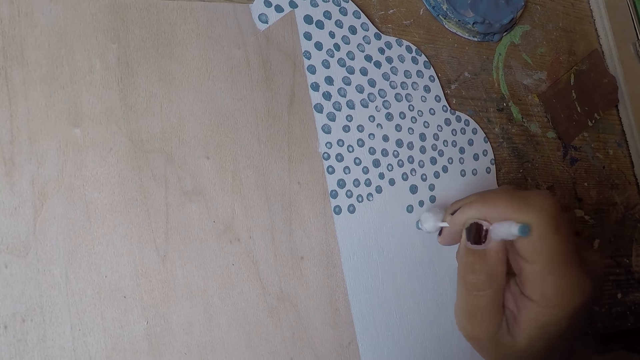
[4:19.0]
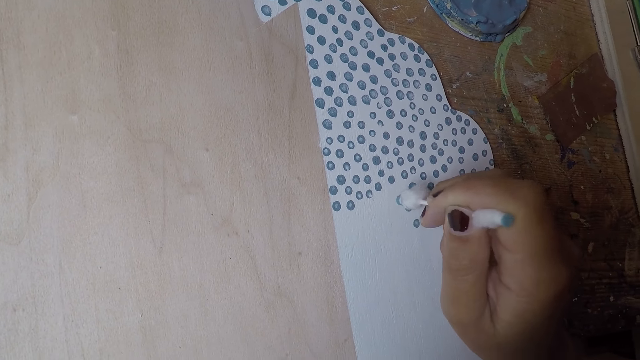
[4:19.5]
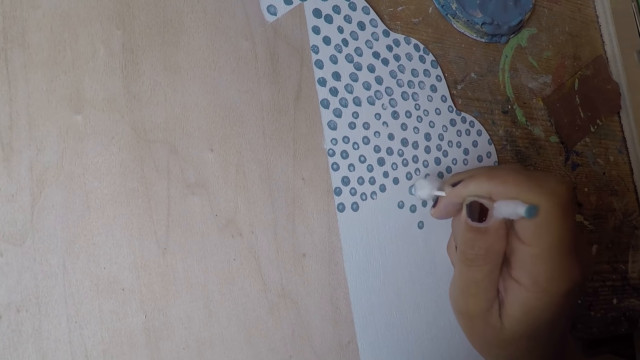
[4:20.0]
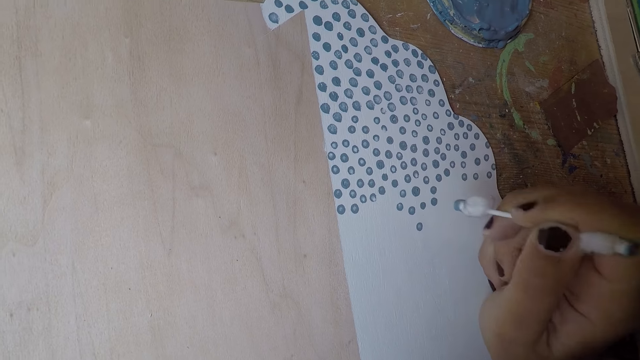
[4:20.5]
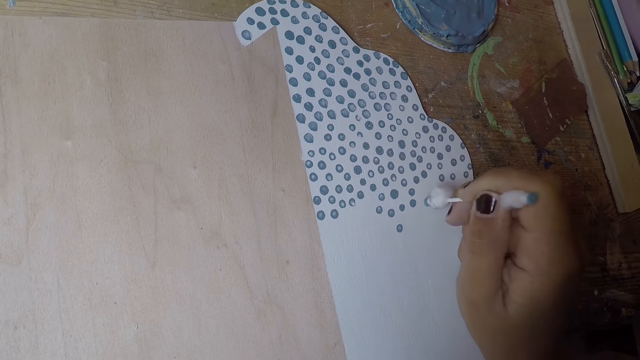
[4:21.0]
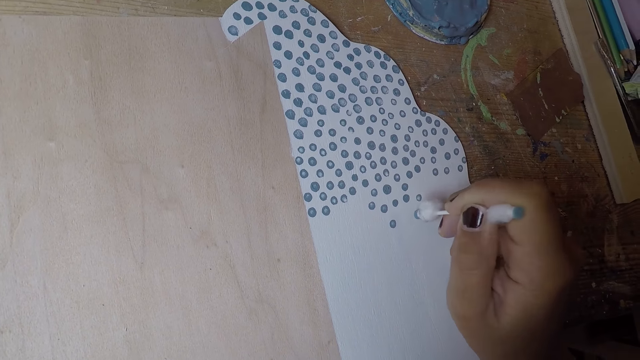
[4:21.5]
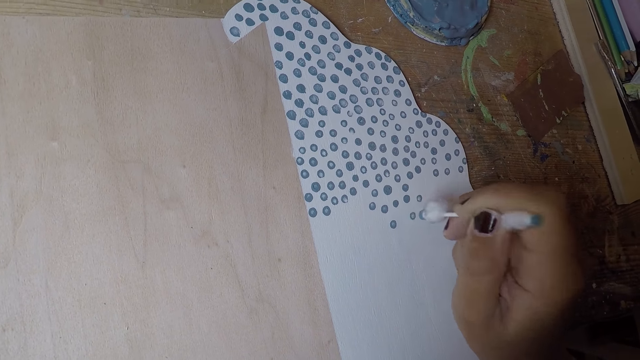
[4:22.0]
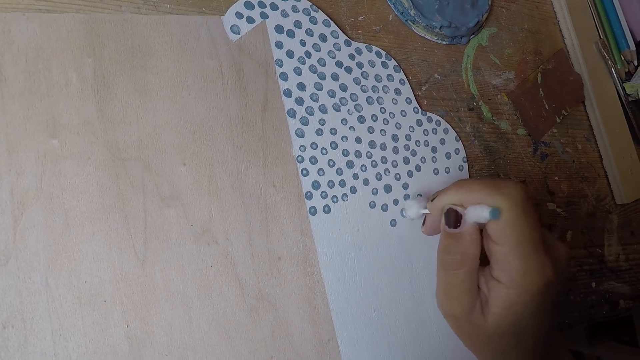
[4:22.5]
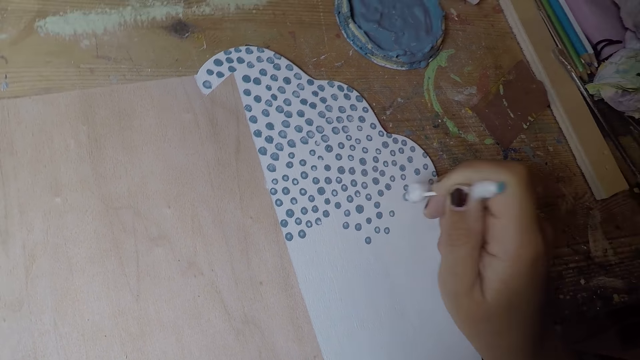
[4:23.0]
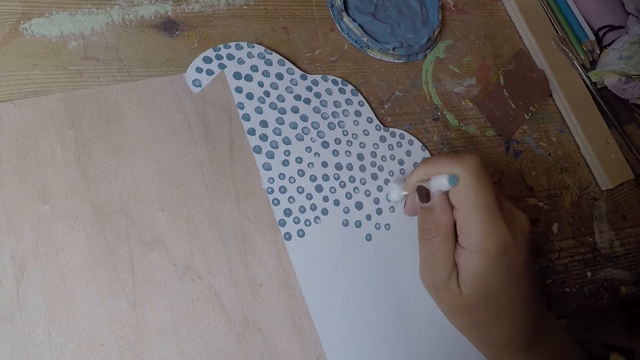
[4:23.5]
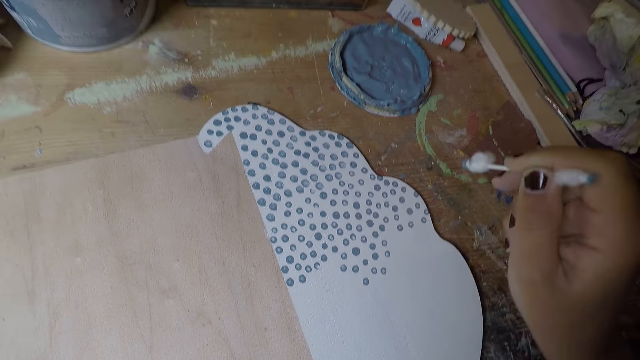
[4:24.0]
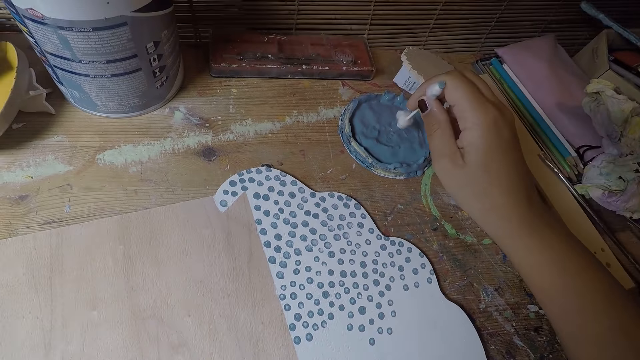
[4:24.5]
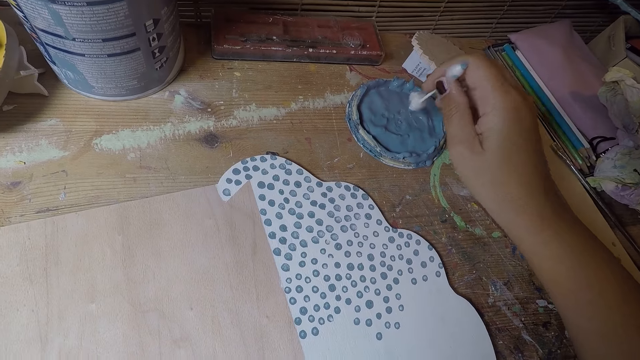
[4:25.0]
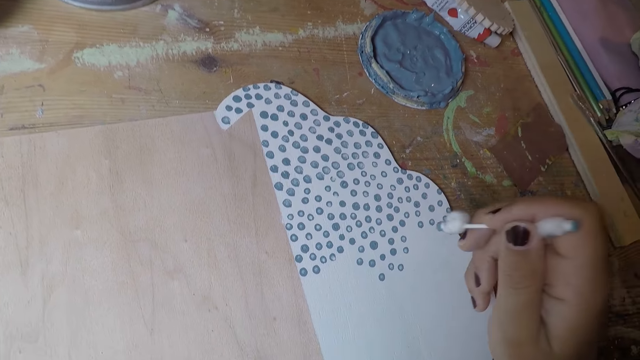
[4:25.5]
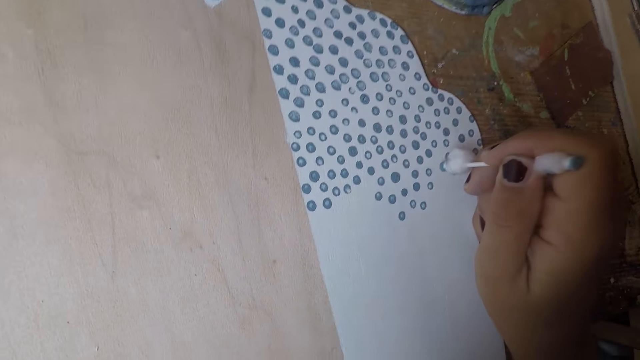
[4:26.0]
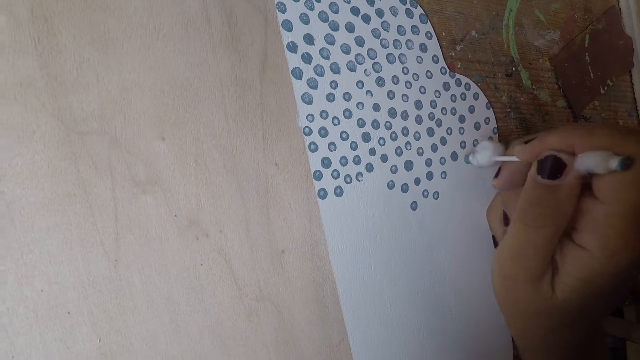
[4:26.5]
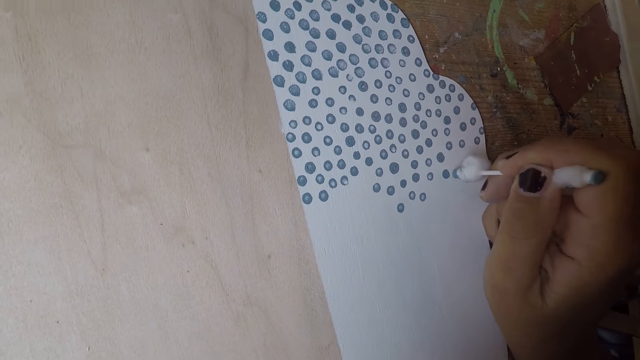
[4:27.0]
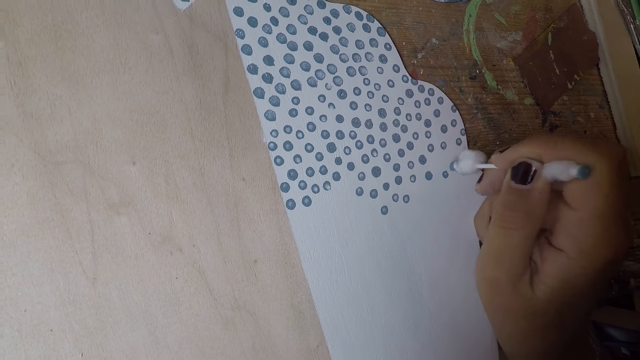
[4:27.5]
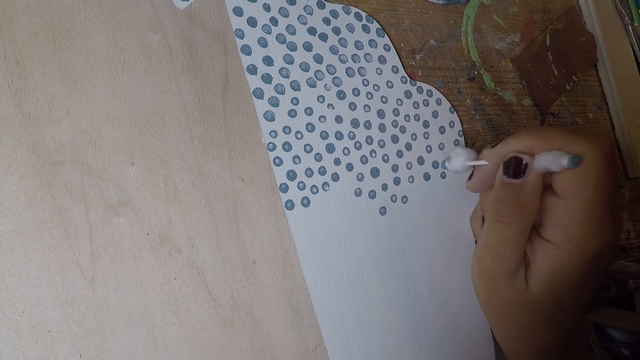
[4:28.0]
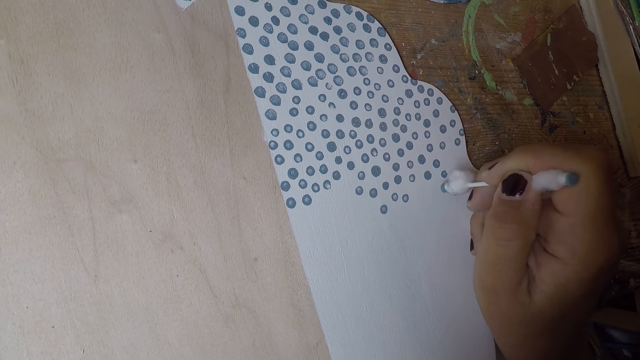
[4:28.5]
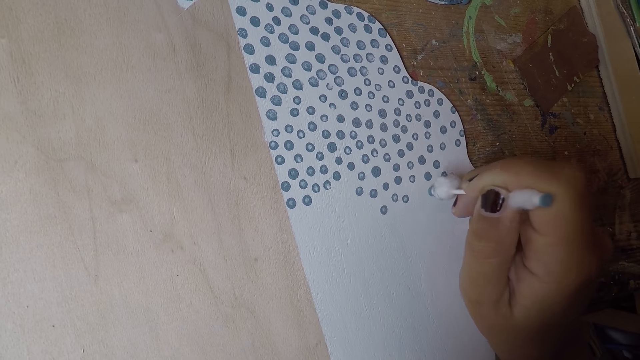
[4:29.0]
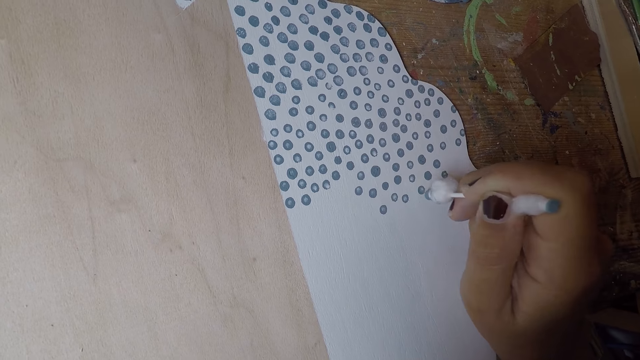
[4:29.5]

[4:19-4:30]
The camera wearer takes paint on the paint cover with the cotton bud in his right hand. He puts dots on the white paper board with the cotton bud in his right hand.

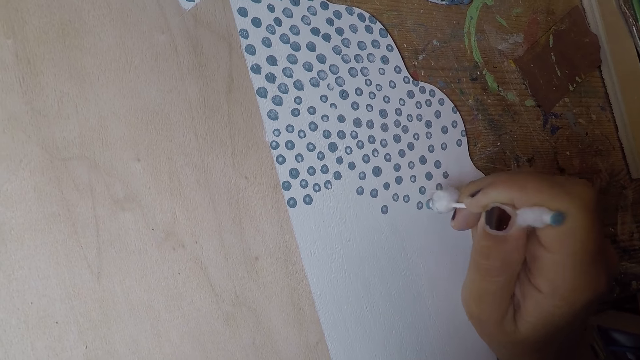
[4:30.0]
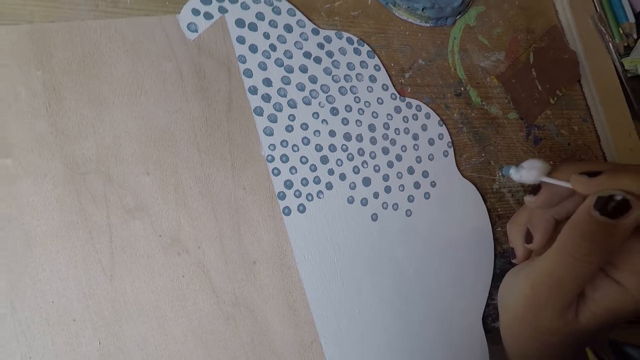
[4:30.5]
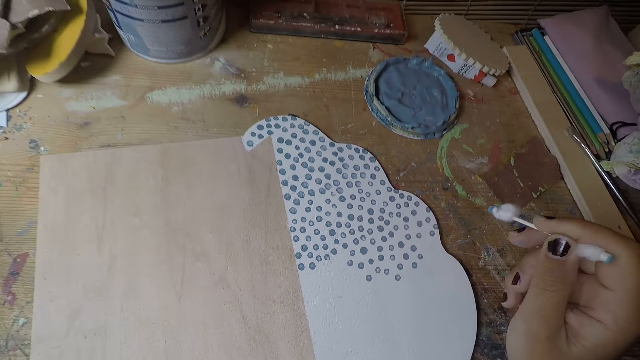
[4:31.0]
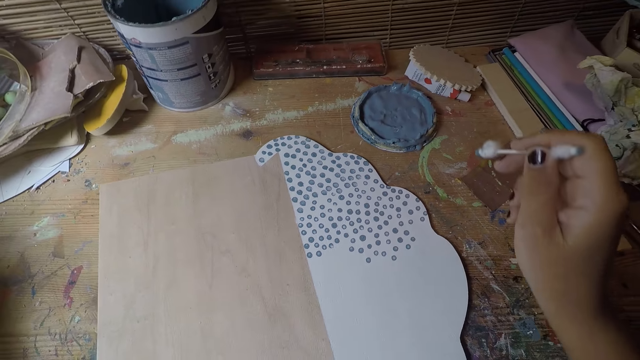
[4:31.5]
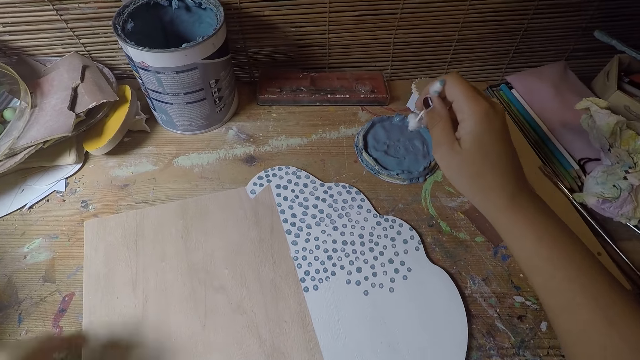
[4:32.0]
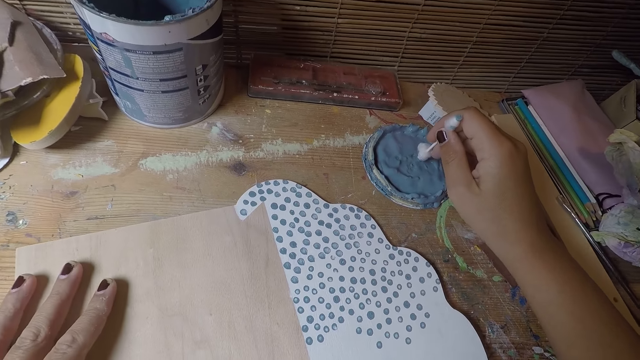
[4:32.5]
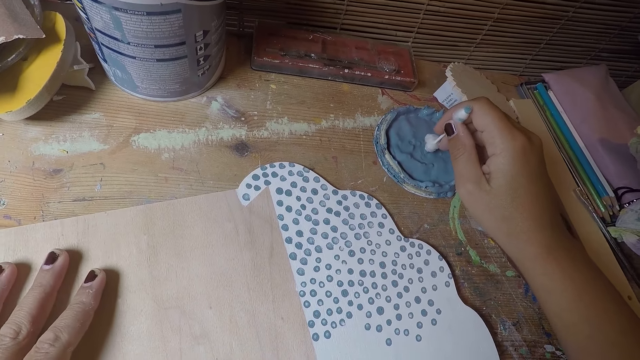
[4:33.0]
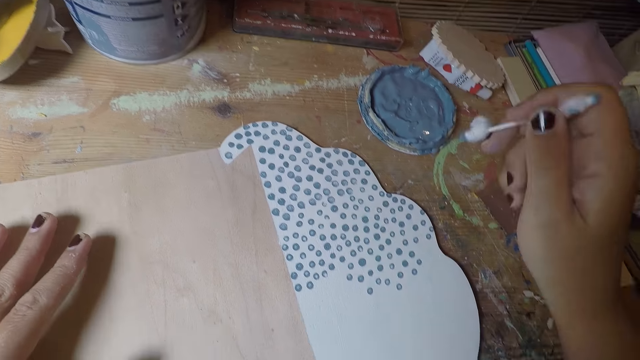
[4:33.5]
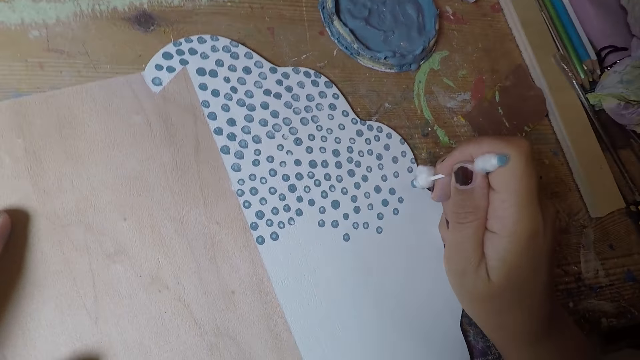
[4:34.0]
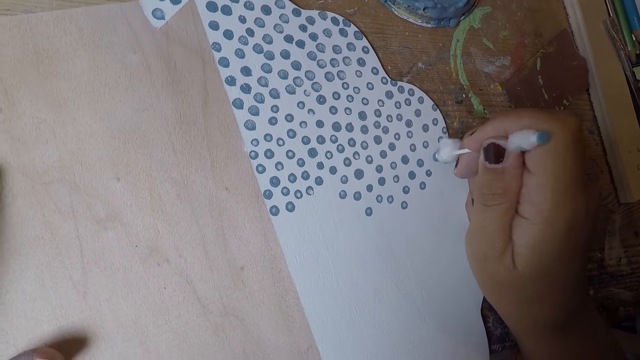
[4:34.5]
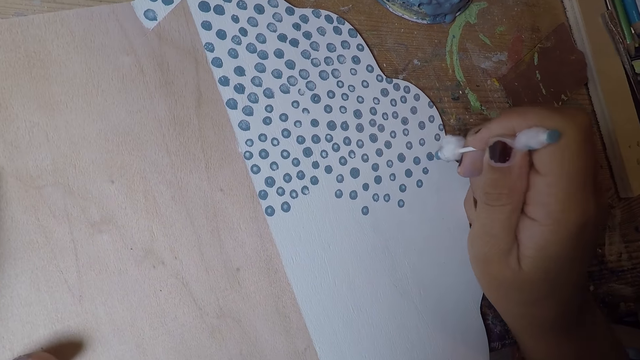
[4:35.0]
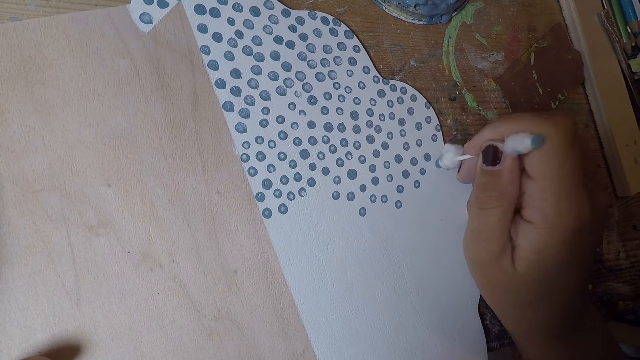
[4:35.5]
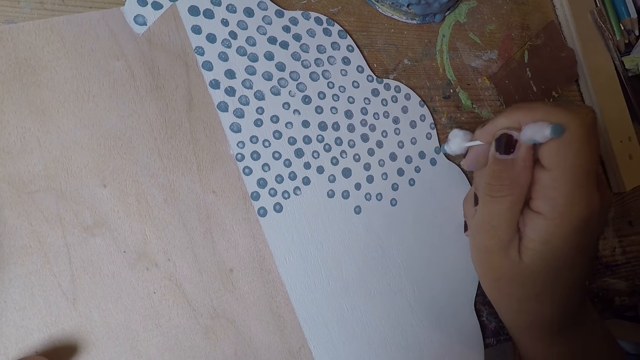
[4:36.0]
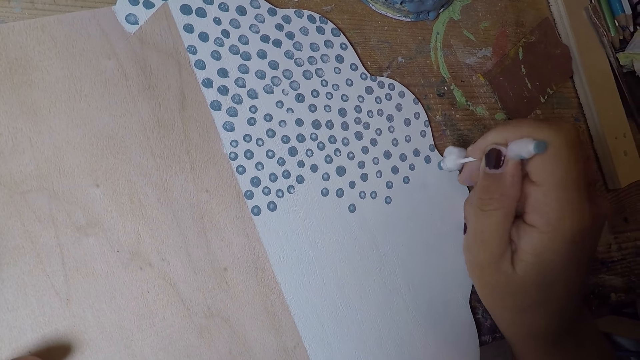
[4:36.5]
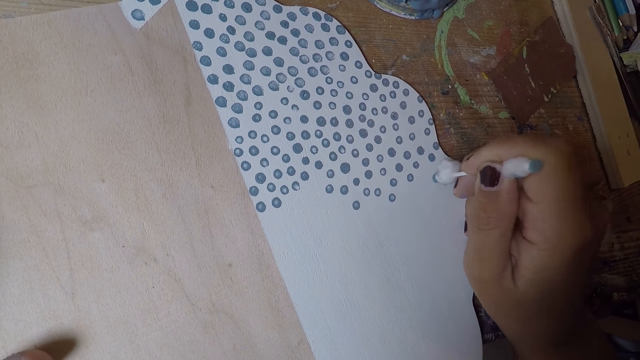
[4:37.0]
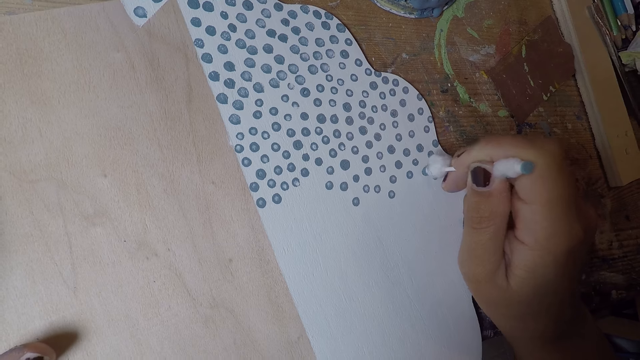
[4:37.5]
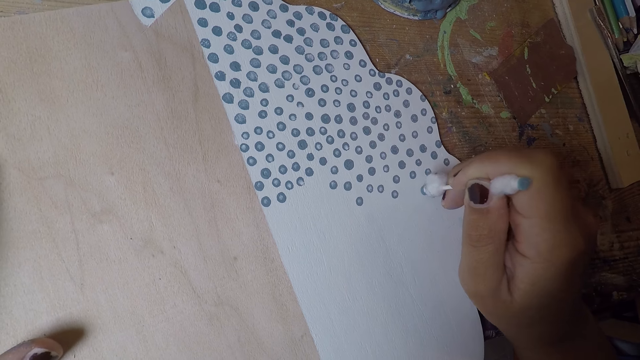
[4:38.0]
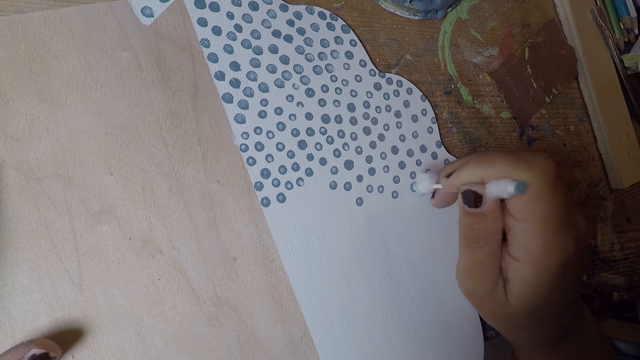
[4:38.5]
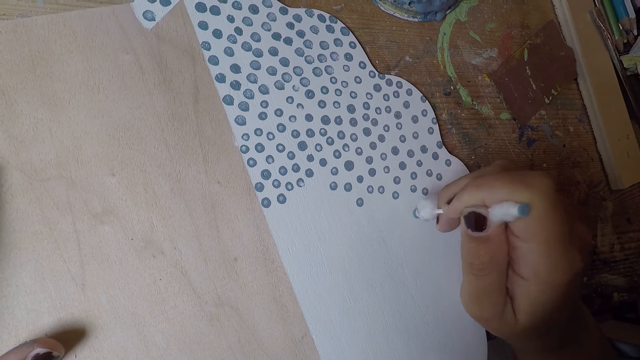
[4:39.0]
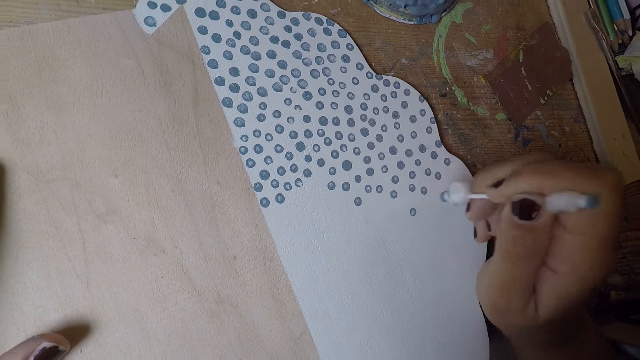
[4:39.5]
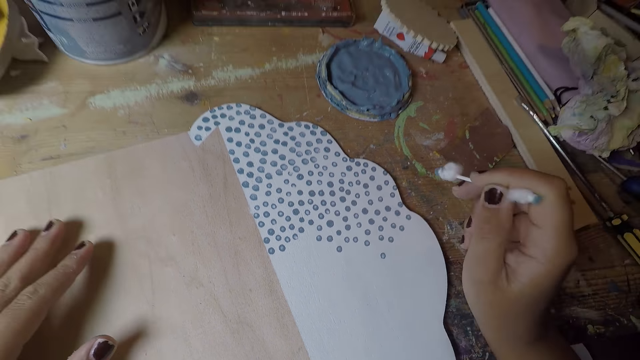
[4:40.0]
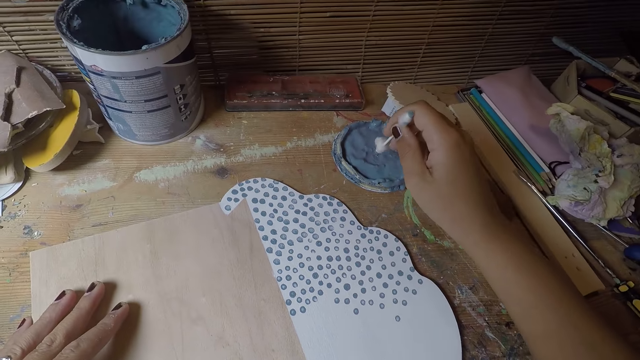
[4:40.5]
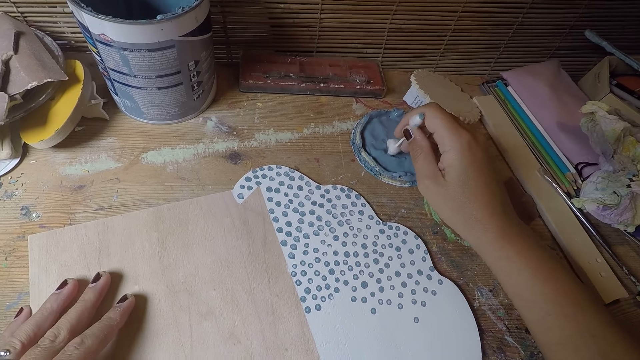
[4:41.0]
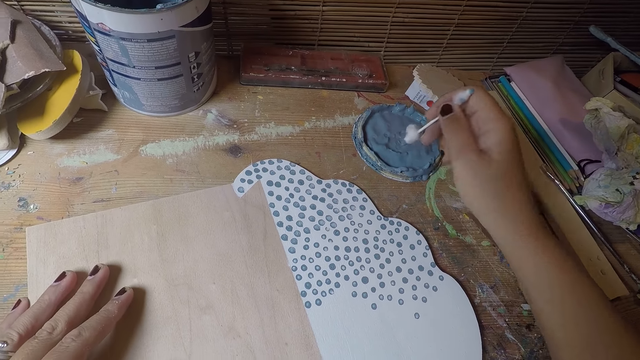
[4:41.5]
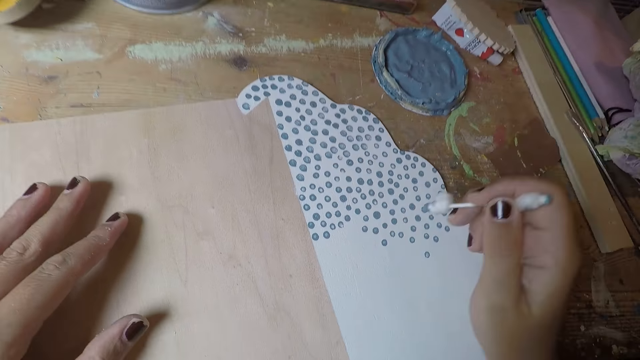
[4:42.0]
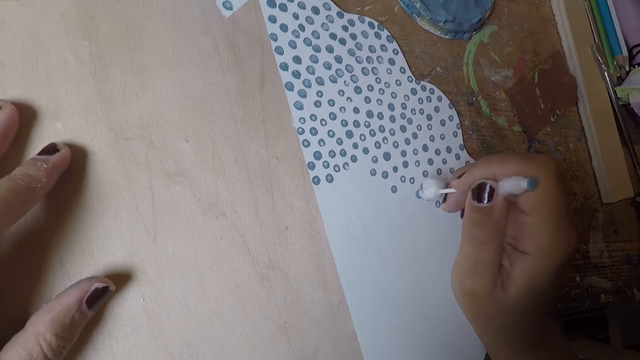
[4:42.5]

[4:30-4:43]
The camera wearer takes paint on the paint cover with the cotton bud in his right hand. He puts dots on the white paper board with the cotton bud in his right hand. He takes paint on the paint cover with the cotton bud in his right hand. He puts dots on the white paper board with the cotton bud in his right hand.
